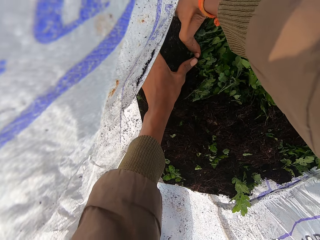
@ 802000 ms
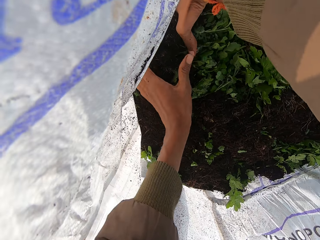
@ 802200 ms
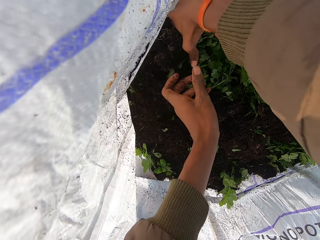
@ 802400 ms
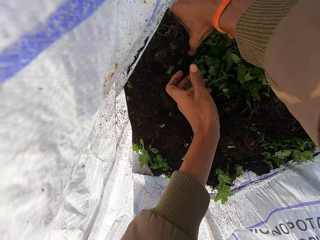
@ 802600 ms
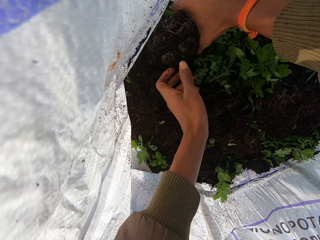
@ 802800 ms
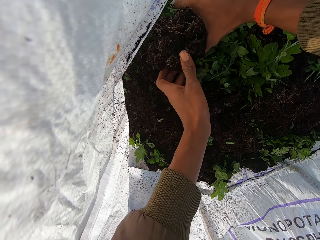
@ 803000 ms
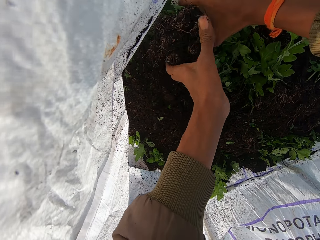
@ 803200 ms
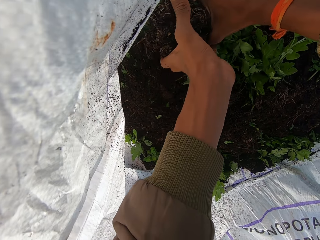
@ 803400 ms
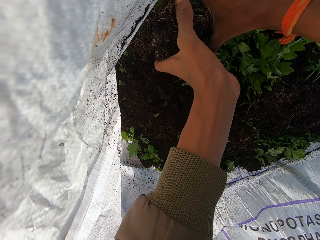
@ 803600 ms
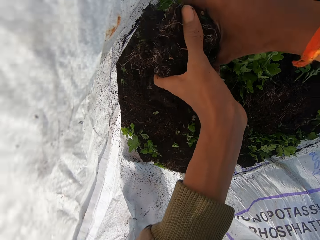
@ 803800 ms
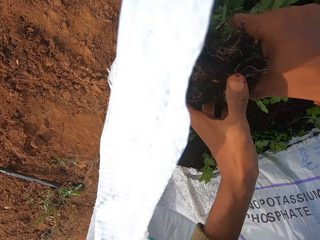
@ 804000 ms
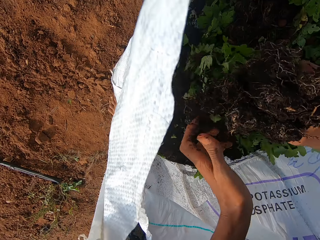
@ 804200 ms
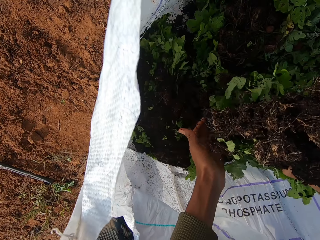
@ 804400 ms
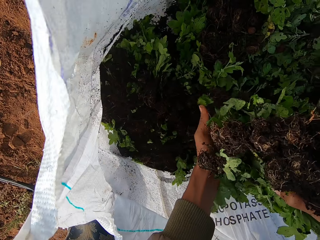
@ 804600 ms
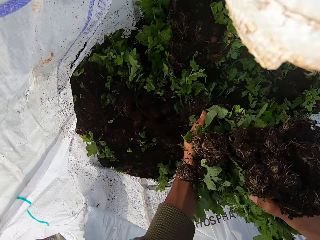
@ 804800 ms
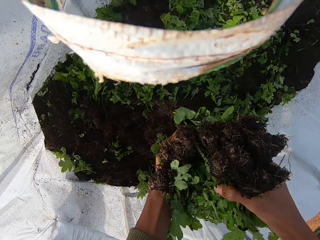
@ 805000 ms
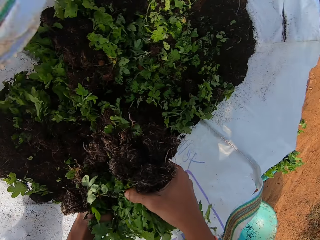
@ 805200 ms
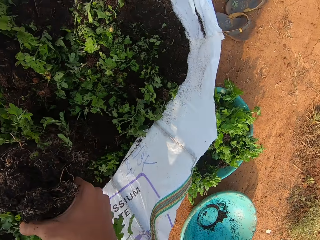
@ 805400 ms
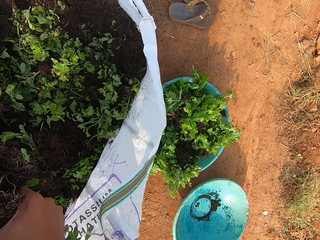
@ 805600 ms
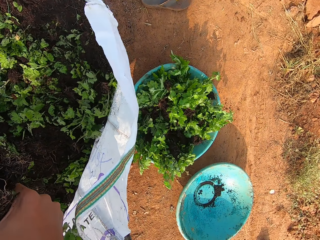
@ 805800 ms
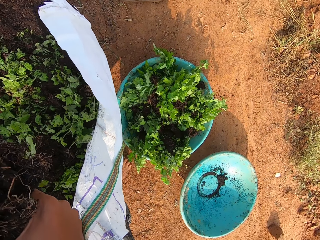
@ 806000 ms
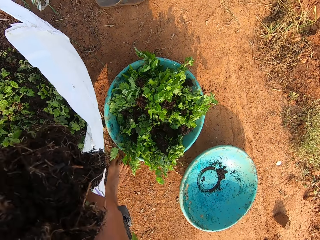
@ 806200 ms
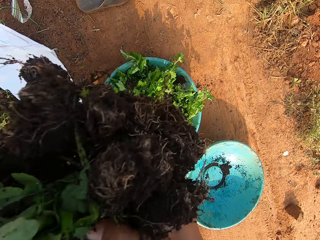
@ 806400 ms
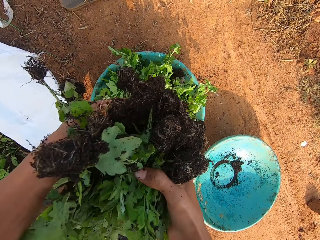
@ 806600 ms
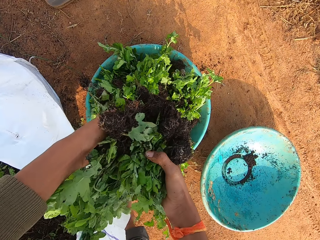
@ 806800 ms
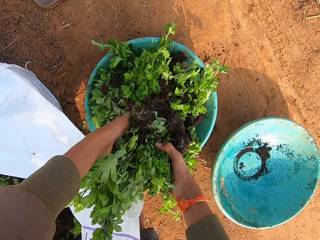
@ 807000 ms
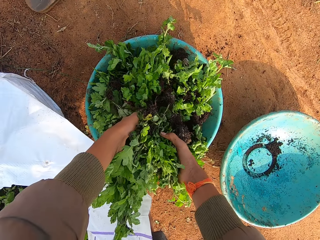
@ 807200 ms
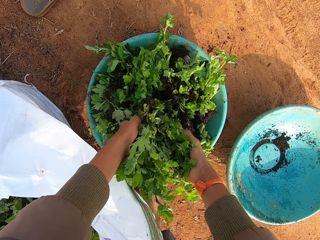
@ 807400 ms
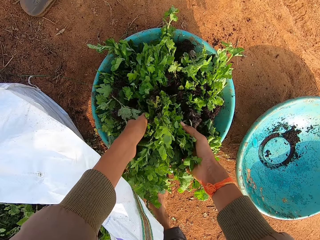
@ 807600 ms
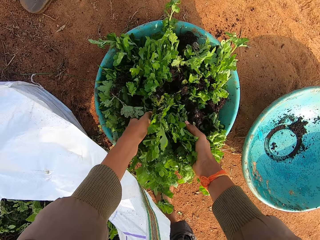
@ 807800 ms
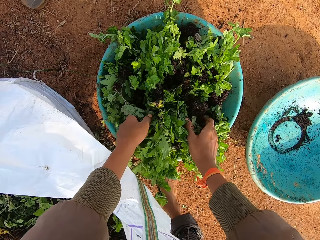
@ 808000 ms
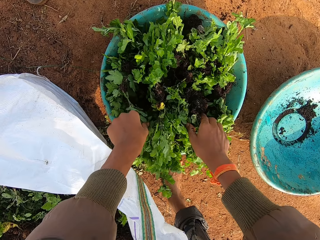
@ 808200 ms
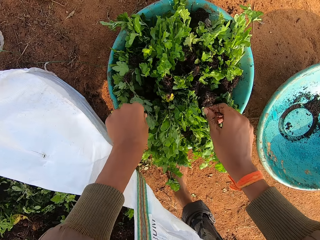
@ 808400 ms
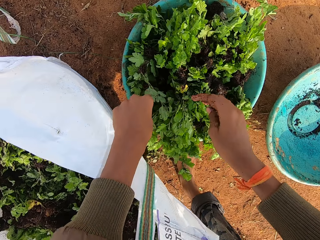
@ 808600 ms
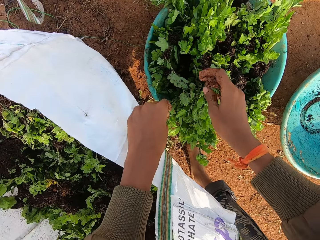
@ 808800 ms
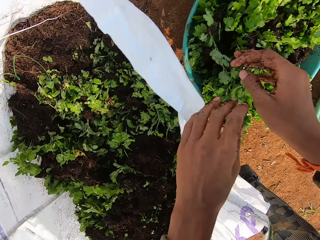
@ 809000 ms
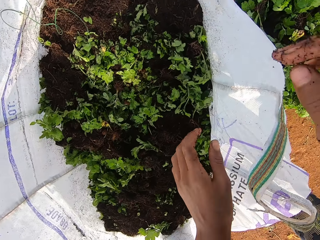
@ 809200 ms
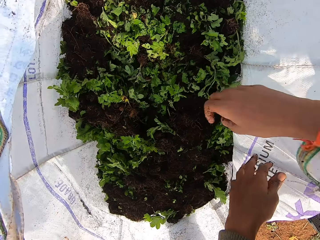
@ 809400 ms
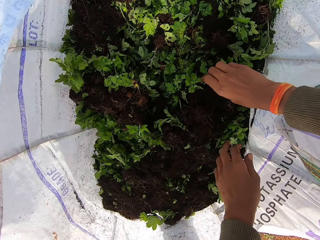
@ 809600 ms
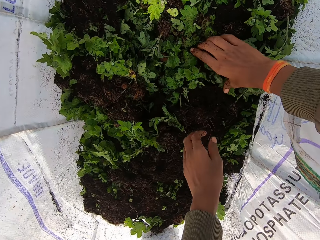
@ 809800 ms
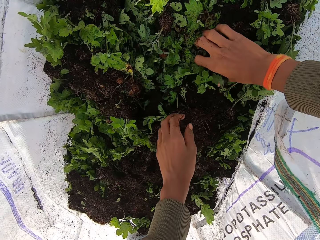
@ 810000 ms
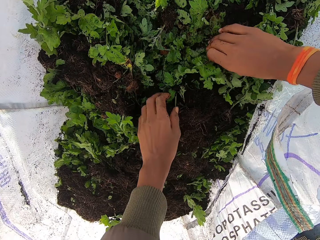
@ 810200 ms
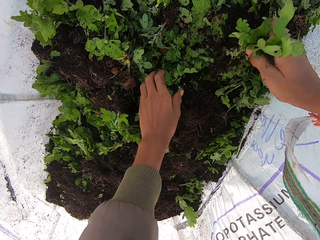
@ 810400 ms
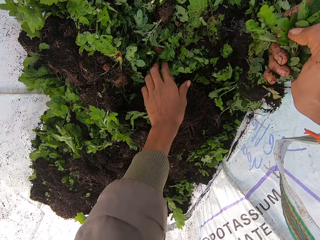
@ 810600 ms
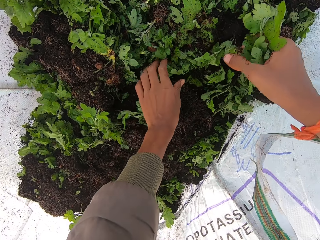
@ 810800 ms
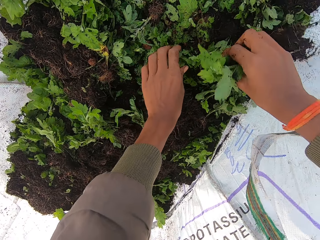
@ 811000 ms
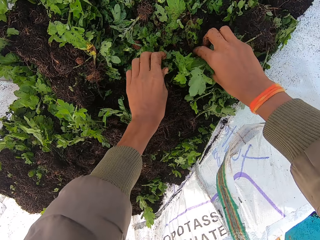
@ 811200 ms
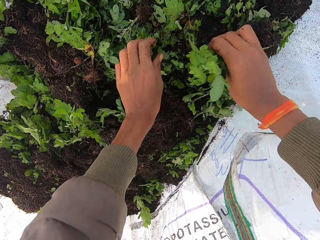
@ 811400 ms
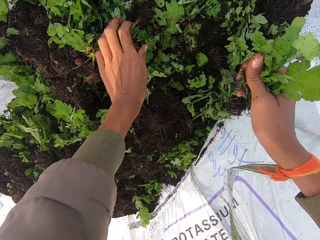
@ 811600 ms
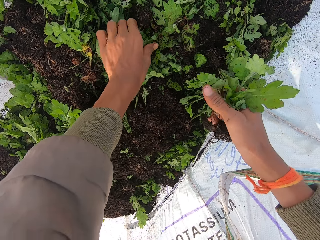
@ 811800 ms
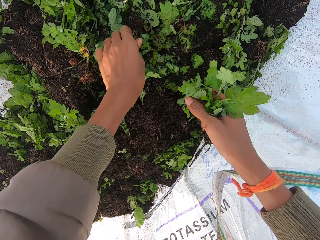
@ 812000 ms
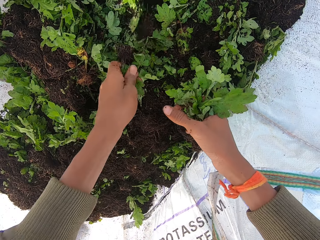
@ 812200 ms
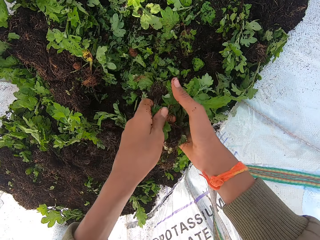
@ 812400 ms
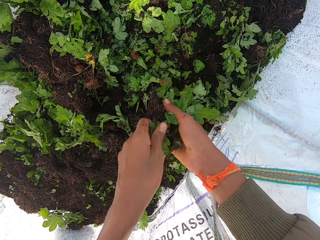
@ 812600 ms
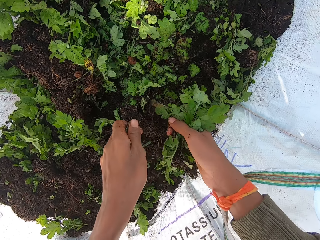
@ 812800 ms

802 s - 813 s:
The camera wearer places the plants in the bowl with both hands. He shakes both hands. He picks some plants from the bag with his right hand. He picks some plants from the bag with his left hand. He passes the plants in his left hand to his right hand.

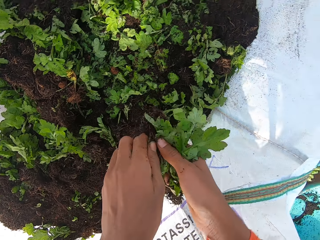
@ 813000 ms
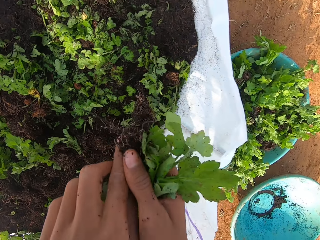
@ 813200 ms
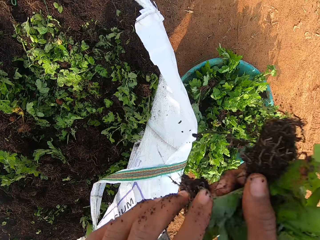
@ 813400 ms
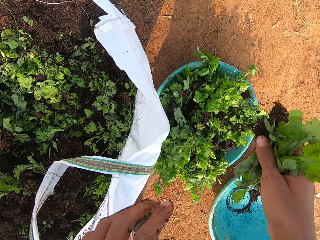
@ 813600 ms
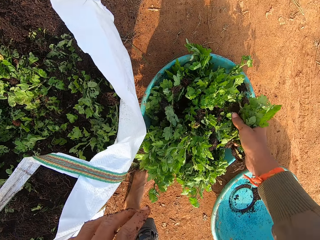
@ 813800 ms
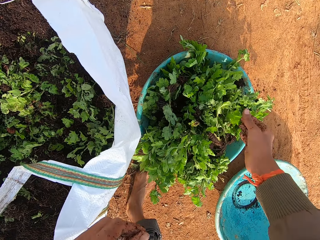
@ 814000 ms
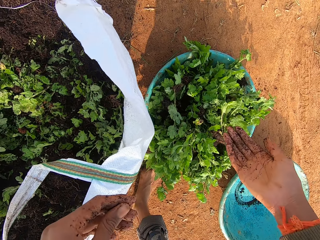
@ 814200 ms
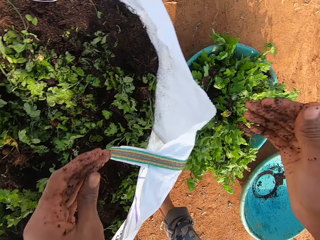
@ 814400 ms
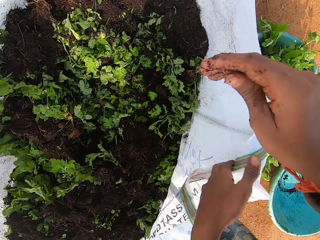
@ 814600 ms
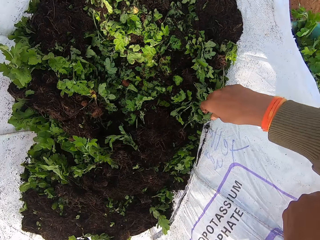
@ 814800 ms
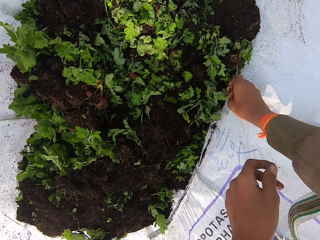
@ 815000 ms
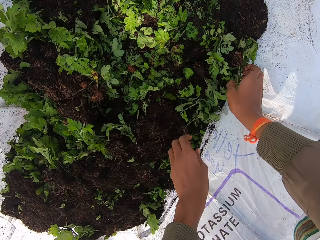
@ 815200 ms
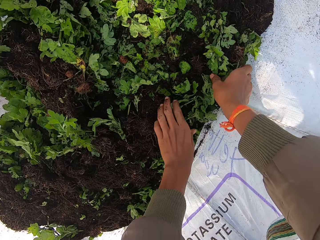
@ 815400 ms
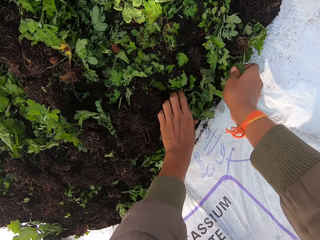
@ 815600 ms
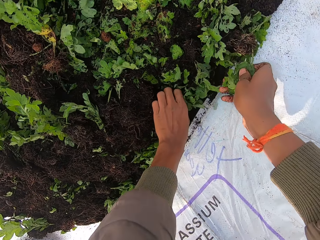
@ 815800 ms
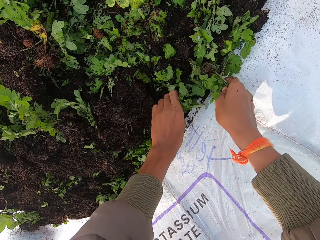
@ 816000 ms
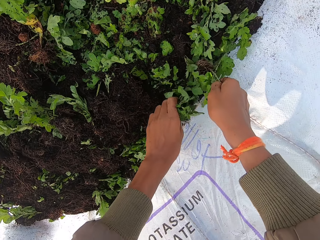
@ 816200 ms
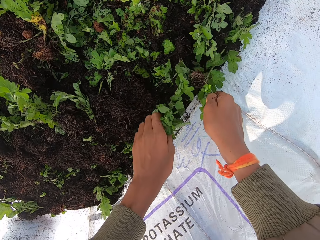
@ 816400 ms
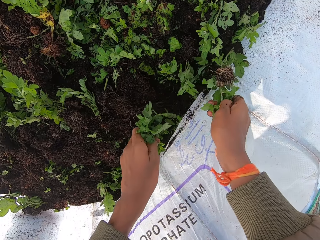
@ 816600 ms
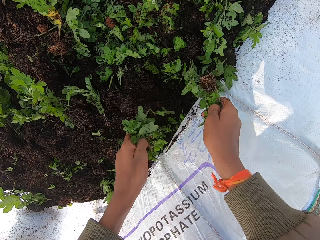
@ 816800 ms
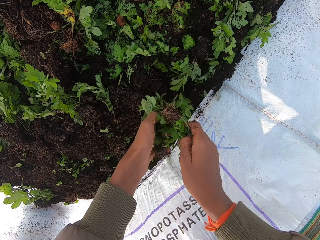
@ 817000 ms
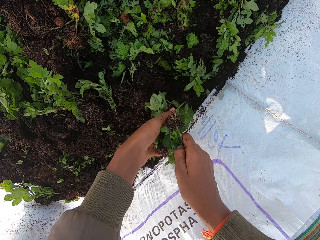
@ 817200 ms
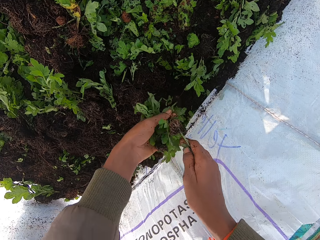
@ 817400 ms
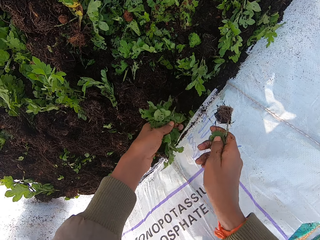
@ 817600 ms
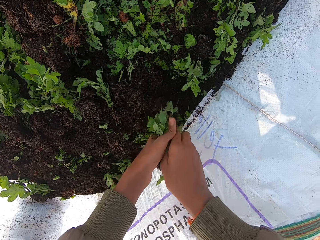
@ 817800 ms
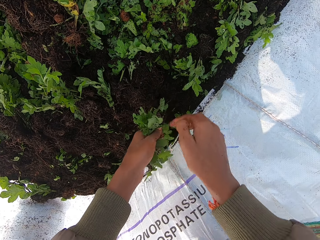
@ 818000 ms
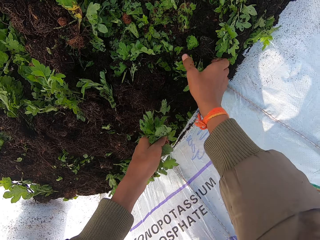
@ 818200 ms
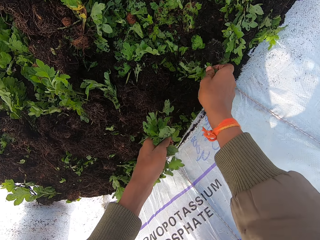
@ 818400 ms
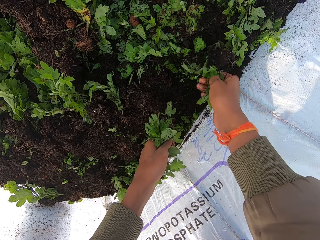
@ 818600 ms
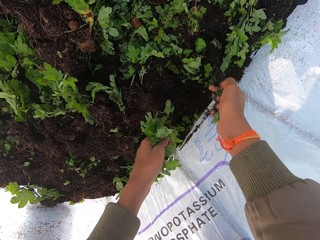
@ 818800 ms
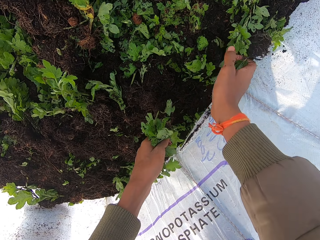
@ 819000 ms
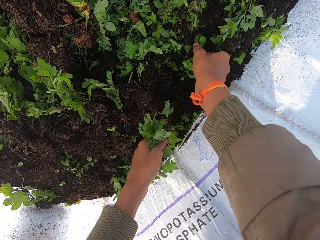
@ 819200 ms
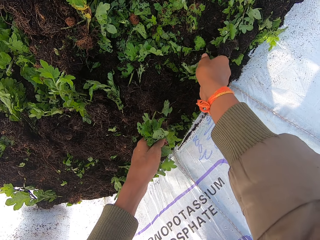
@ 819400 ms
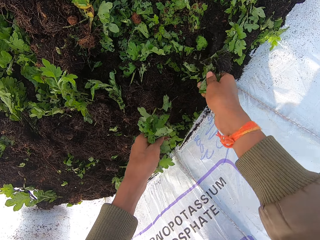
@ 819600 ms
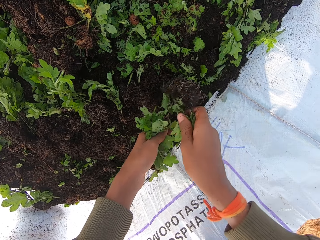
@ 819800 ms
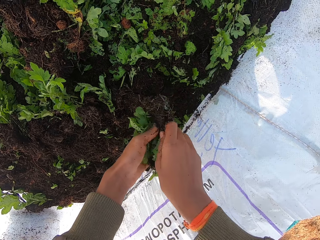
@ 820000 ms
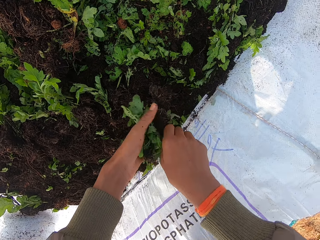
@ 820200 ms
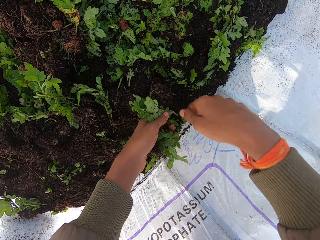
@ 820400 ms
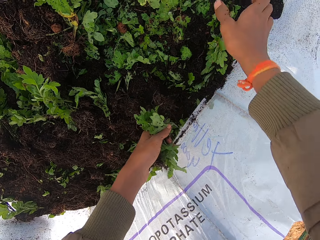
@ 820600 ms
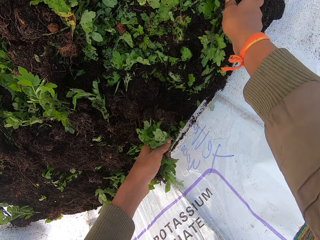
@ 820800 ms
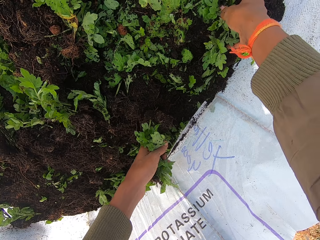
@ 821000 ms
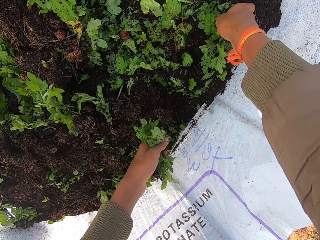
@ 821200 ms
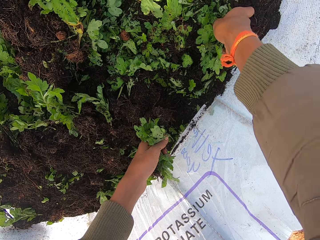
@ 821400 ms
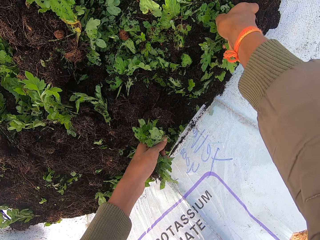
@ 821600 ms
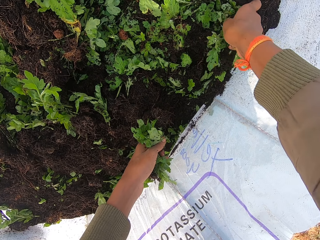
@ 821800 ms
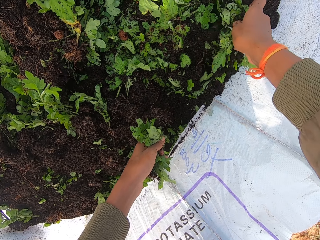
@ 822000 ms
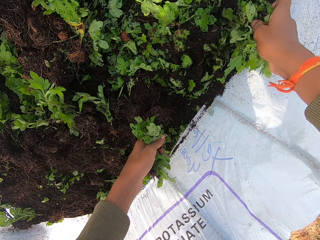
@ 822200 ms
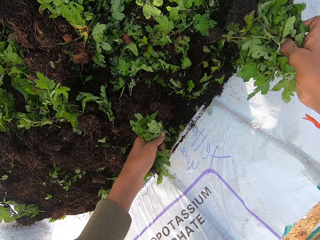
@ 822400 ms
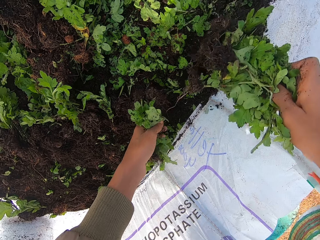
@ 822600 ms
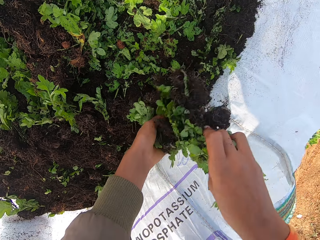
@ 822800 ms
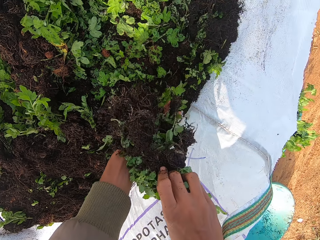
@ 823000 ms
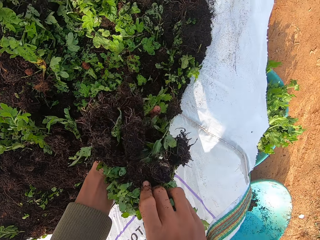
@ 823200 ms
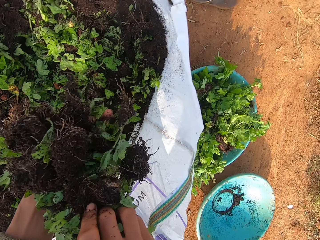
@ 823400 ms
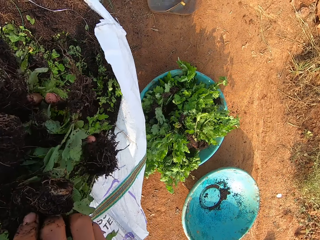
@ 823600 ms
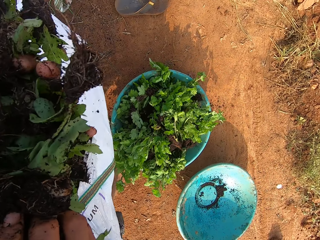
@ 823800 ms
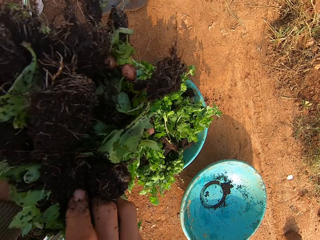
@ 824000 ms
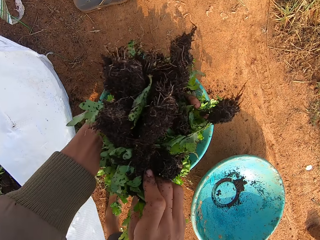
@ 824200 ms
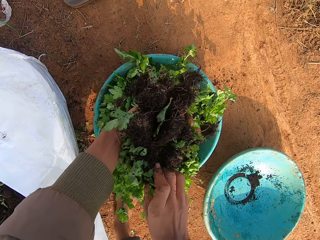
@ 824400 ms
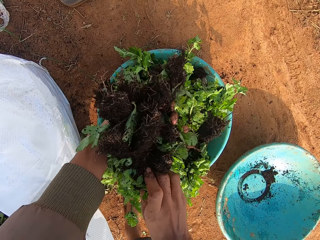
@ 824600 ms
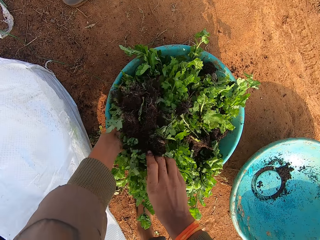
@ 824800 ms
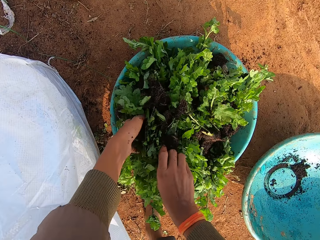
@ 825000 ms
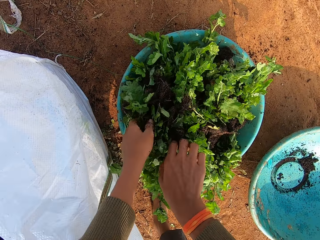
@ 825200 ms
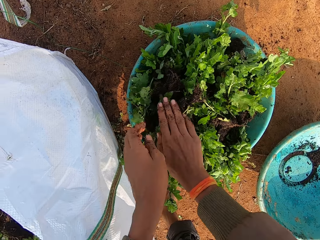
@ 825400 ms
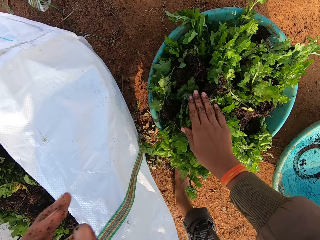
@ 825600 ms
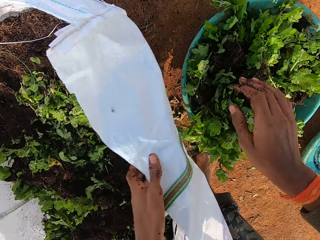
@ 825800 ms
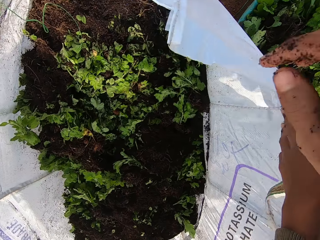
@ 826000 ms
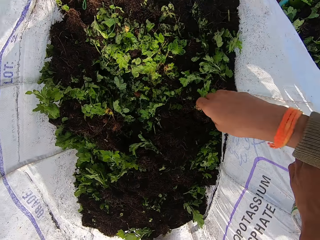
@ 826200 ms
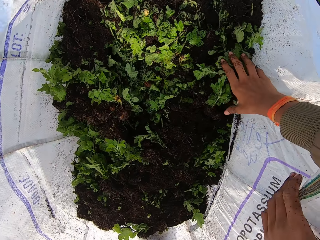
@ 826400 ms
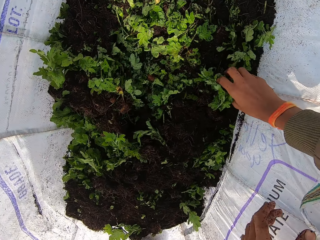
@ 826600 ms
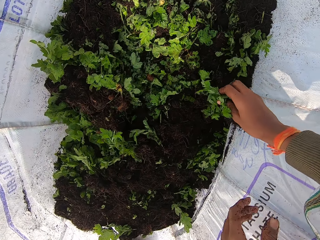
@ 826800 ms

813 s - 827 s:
The camera wearer places the plants in the bowl with his right hand. He looks at his right hand. He moves the bag handle with his left hand. He picks some plants from the bag with his right hand. He picks some plants from the bag with his left hand. He passes the plants in his right hand to his left hand. He picks some plants from the bag with his right hand. He passes the plants in his right hand to his left hand. He picks some plants from the bag with his right hand. He passes the plants in his right hand to his left hand. He places the plants in the bowl with both hands. He uproots some plant from the sack with his right hand.
